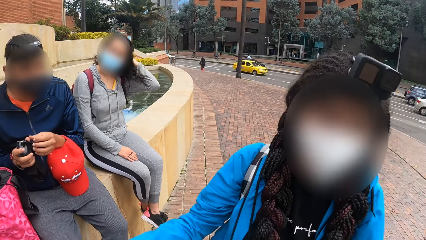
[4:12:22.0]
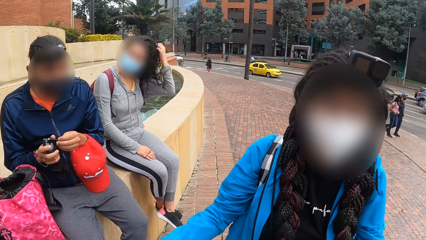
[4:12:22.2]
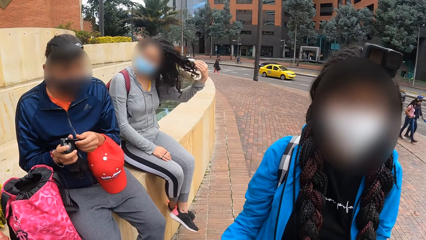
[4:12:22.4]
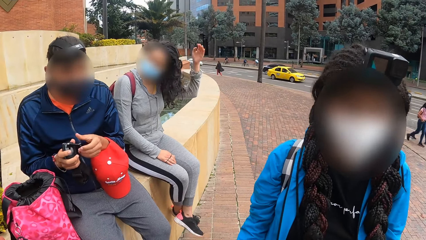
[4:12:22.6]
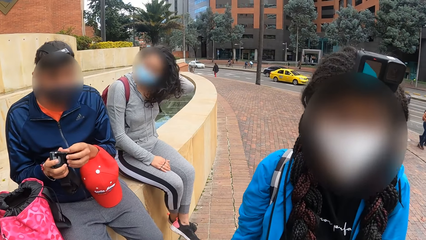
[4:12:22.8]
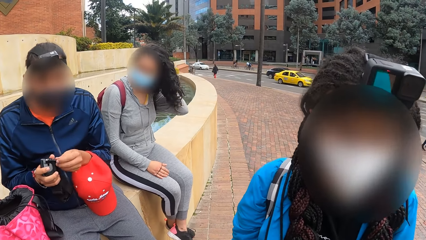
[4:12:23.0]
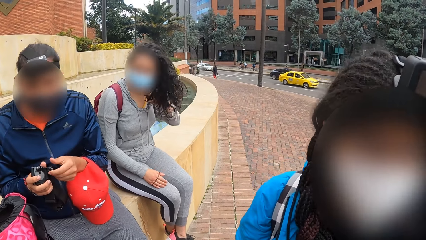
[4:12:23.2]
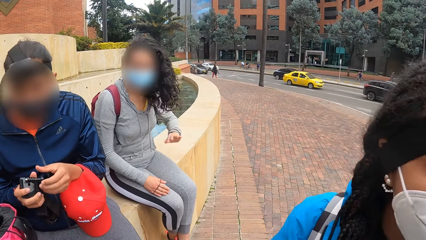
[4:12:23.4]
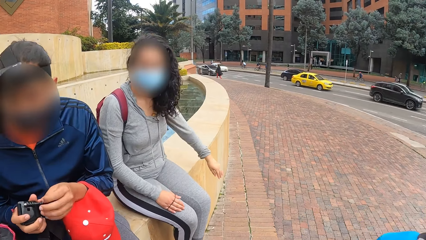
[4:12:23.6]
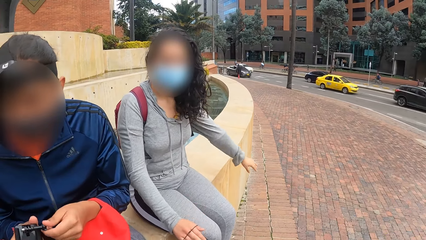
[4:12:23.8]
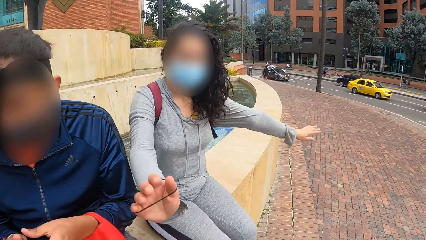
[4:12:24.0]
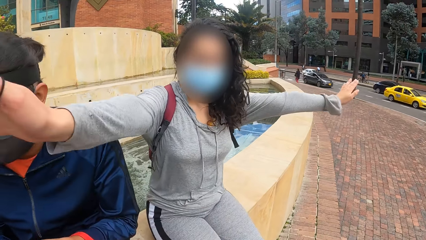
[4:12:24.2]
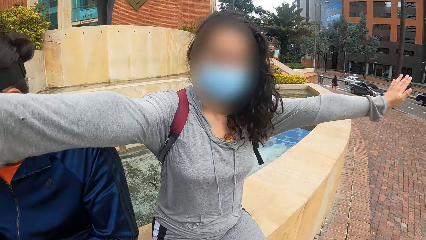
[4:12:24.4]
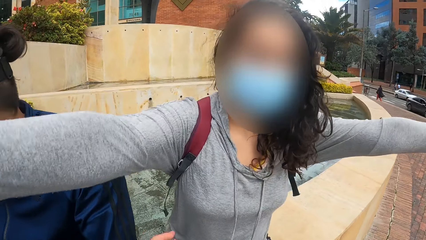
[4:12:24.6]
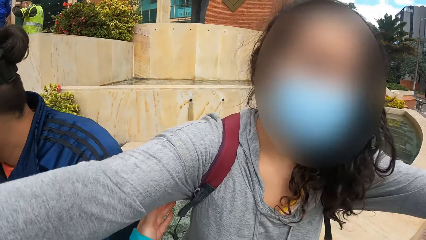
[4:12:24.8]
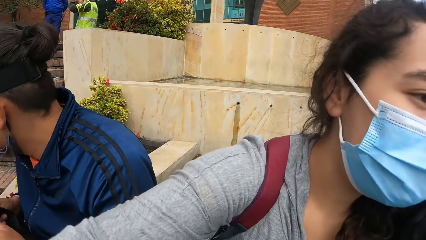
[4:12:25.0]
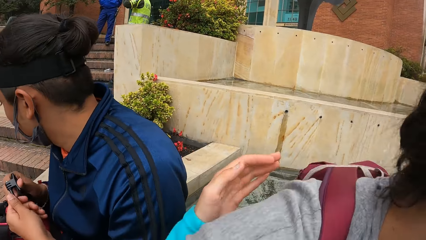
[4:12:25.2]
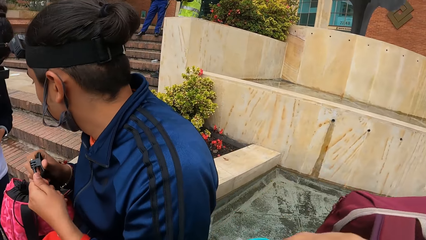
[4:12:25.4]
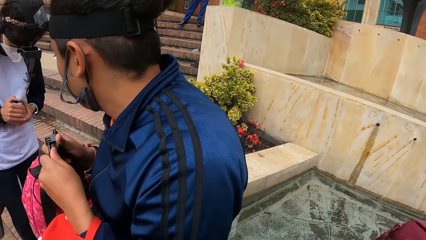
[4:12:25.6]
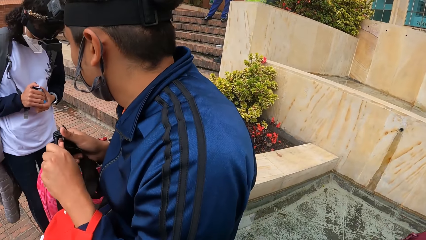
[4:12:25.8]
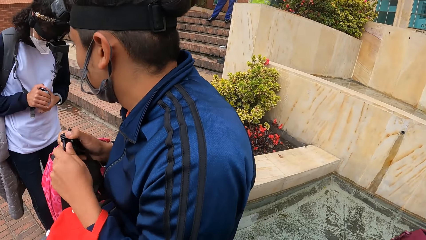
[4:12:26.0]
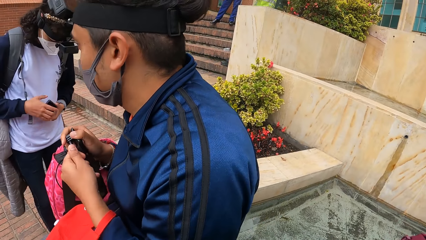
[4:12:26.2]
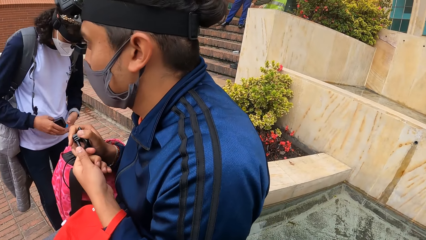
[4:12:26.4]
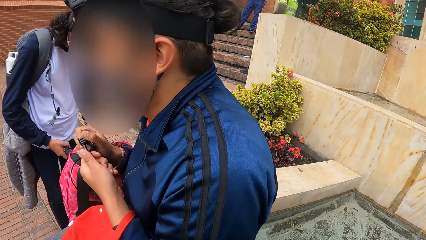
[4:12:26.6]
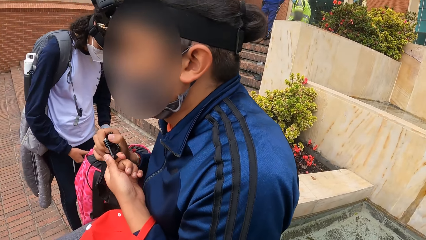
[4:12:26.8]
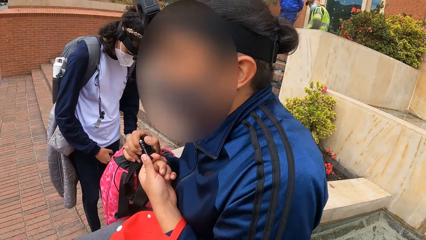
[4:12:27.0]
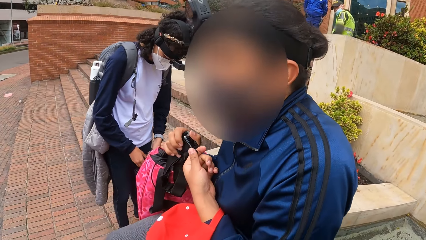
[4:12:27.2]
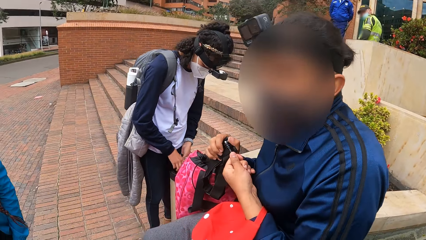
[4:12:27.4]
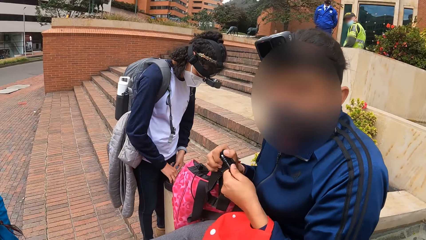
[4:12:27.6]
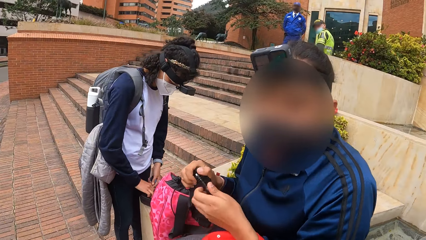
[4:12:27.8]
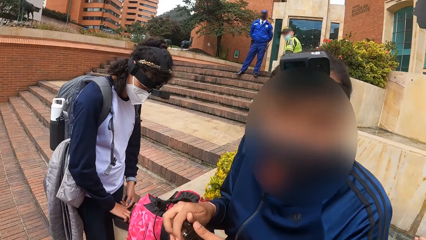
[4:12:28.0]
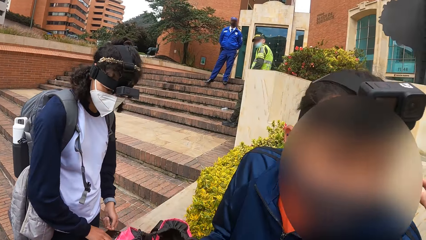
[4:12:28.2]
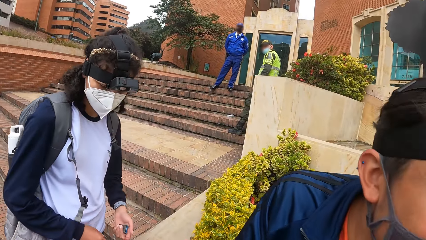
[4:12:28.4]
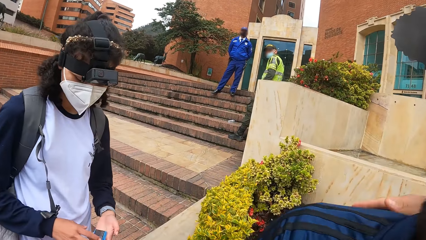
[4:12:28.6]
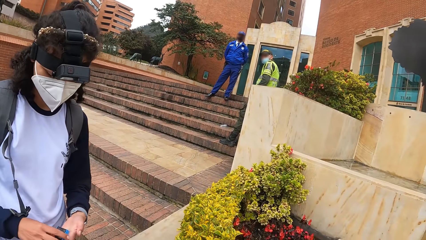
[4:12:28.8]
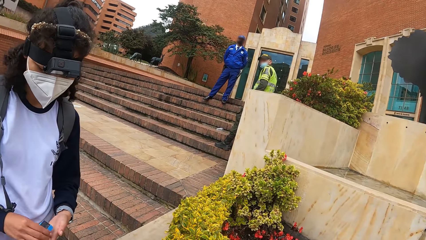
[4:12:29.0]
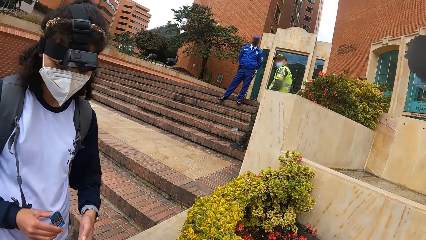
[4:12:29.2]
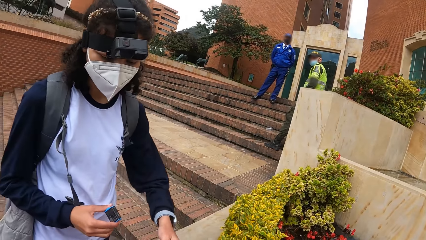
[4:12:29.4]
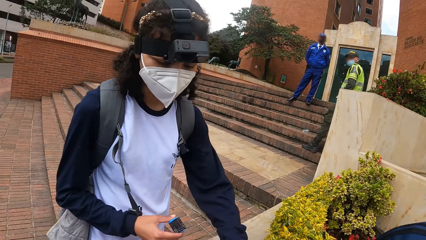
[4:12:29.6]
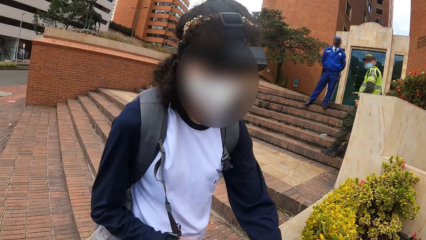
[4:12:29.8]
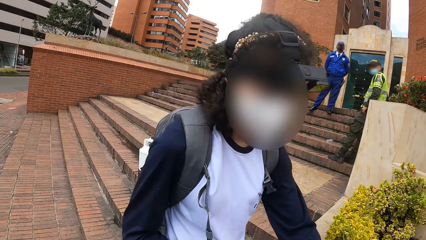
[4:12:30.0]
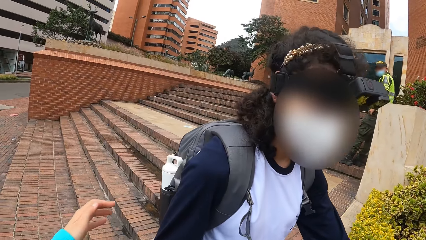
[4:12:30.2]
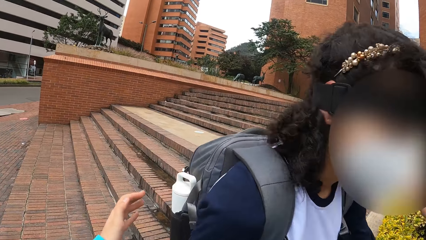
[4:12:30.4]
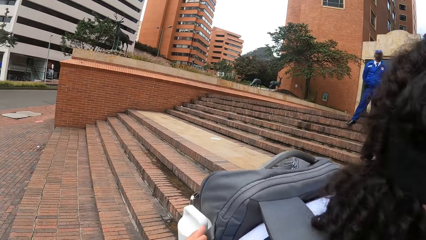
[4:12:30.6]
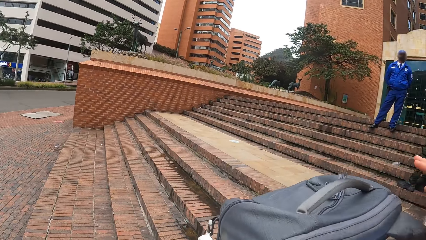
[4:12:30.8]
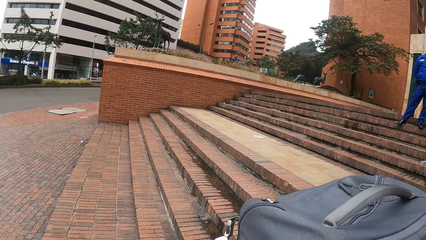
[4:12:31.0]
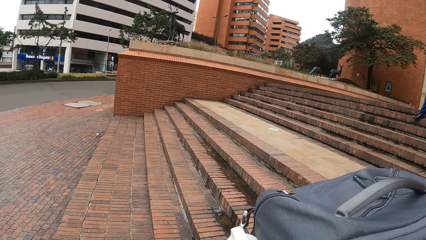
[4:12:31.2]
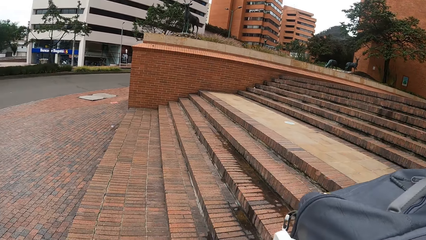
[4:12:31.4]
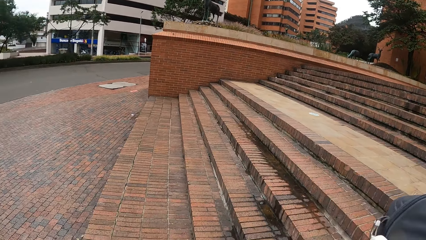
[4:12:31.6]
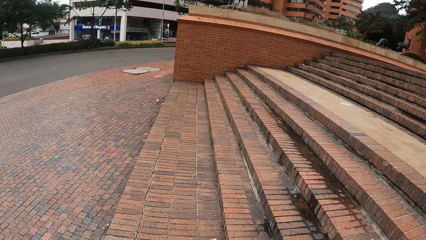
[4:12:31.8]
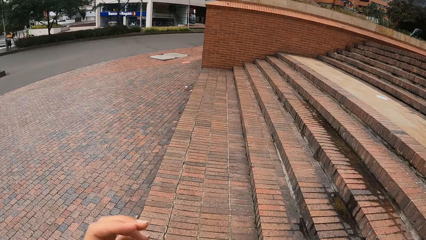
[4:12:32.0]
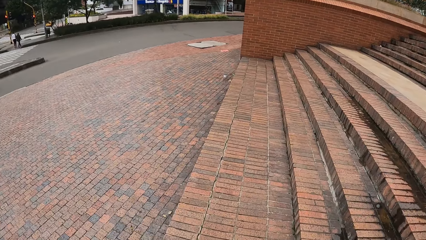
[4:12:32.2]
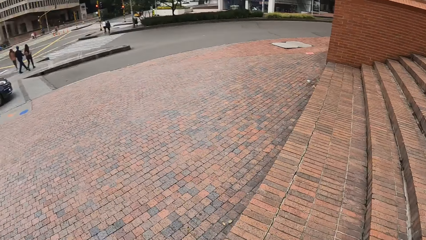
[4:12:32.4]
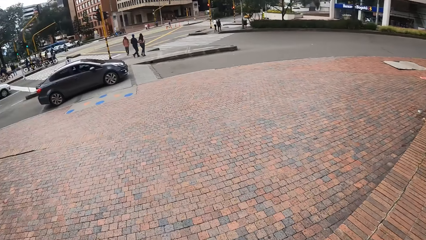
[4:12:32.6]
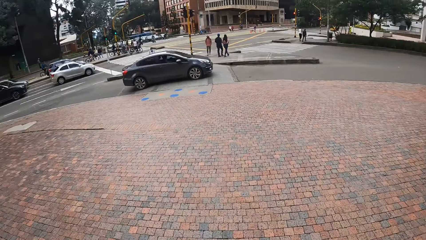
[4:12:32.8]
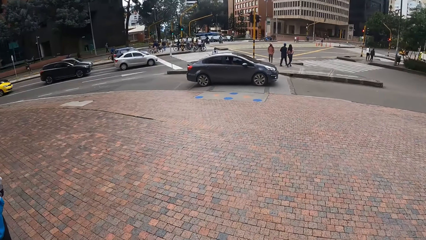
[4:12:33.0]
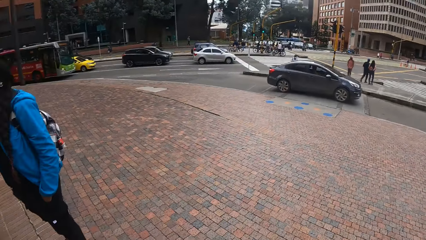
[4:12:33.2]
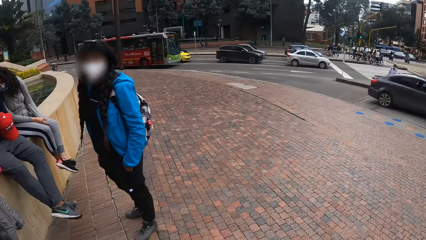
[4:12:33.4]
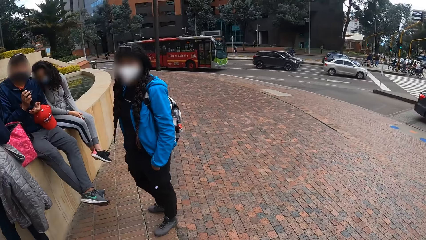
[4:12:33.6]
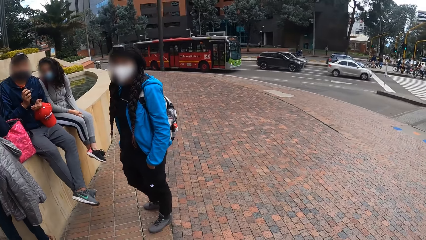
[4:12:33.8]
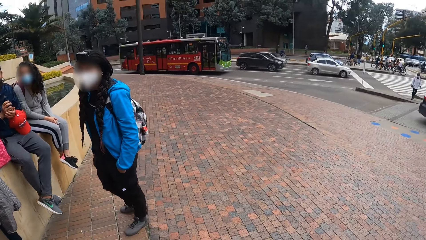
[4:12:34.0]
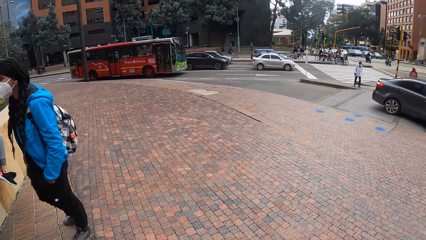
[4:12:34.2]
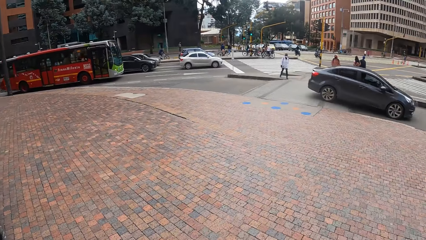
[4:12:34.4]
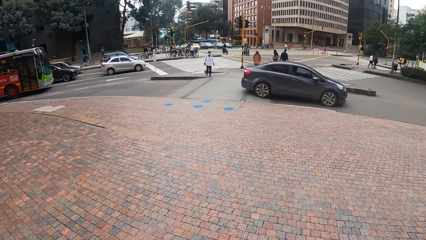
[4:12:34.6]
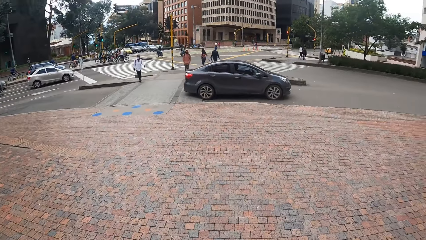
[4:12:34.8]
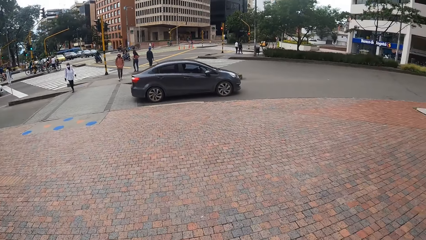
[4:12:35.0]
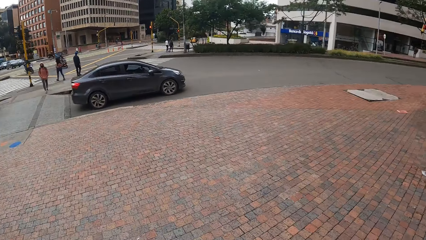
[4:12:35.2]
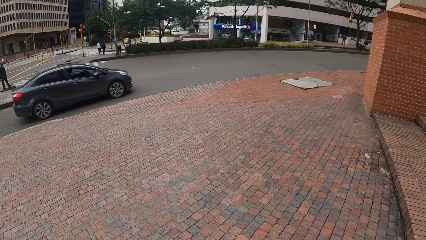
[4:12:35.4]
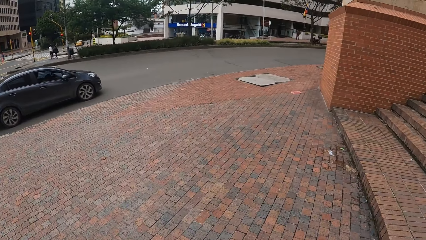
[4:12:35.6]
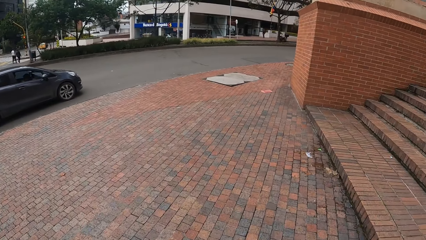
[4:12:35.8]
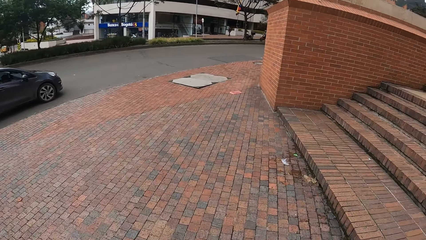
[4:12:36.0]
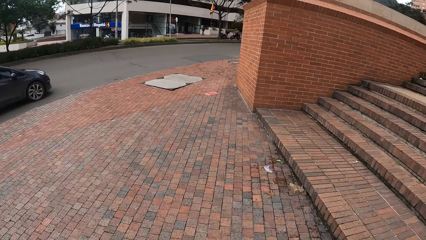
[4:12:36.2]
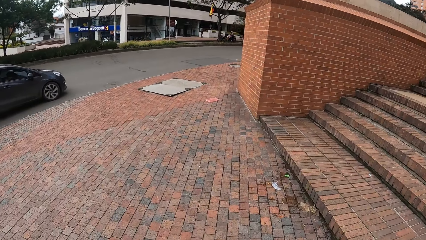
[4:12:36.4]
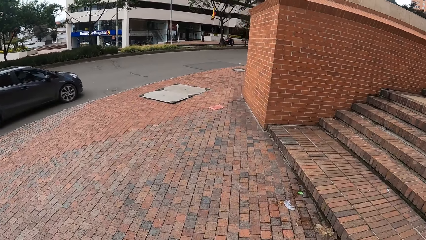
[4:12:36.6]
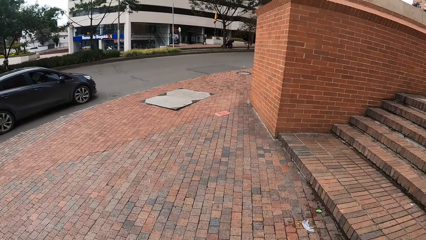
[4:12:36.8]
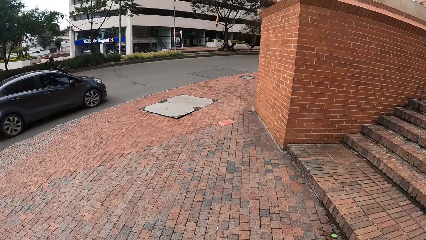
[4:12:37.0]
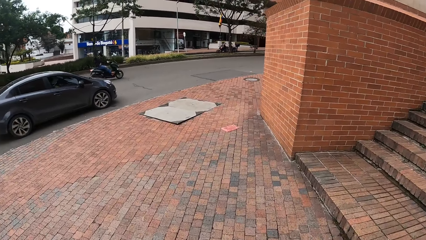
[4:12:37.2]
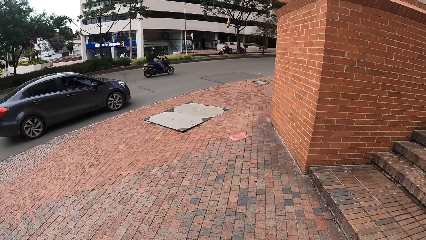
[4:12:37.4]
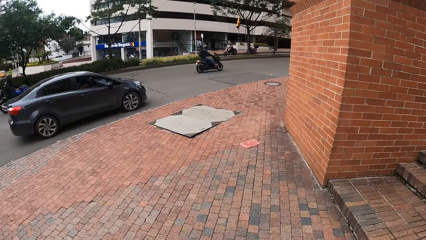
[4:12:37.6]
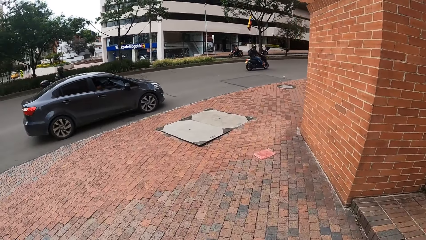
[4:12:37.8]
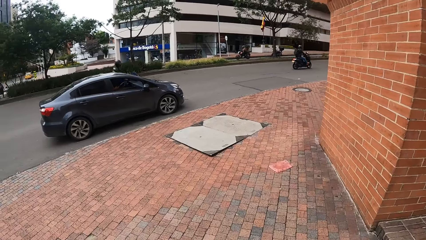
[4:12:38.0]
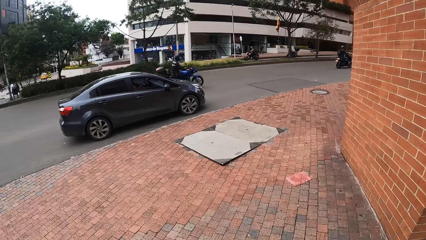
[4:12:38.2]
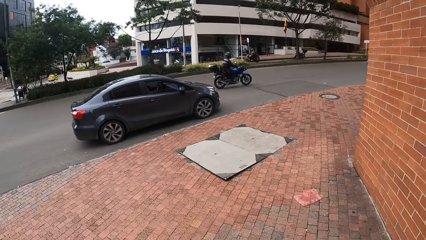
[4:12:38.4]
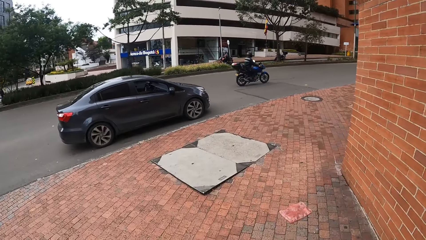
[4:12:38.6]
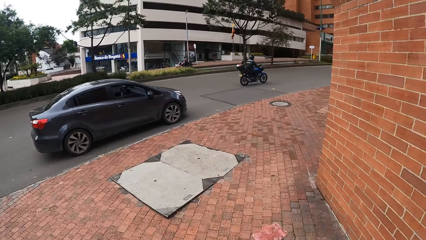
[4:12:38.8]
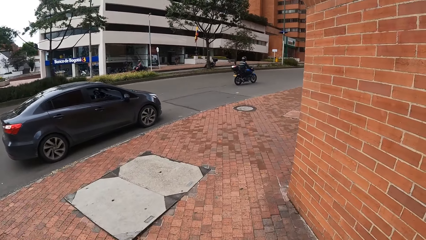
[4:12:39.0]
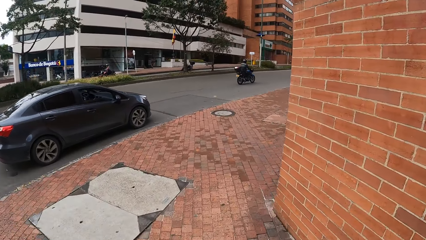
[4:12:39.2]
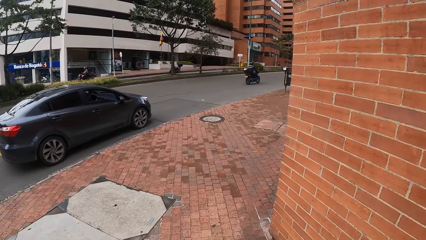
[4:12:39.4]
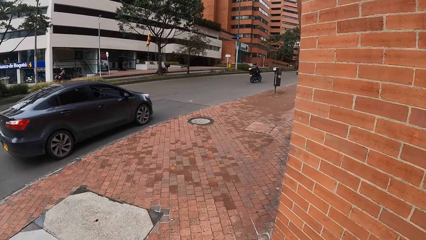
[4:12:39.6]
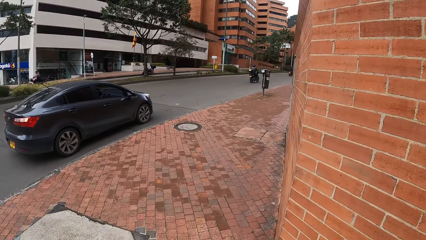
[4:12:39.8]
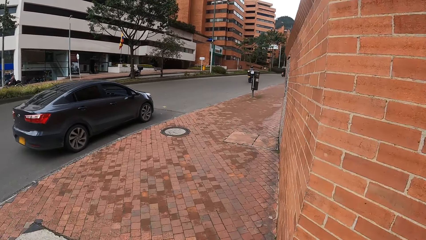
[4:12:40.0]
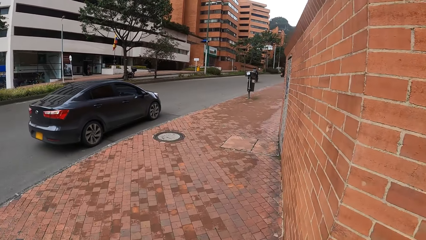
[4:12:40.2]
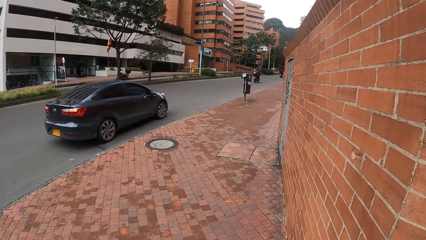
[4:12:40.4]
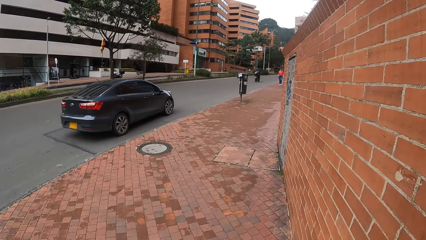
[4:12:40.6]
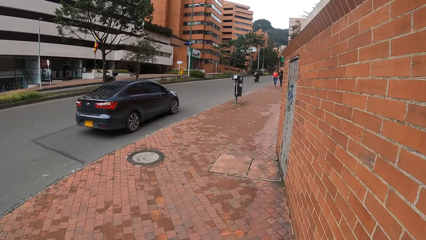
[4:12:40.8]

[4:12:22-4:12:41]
The camera wearer hugs a woman. They hug a man. Another woman passes a camera battery from her left hand to her right hand. The camera wearer hugs the other woman. They walk along a walkway.
